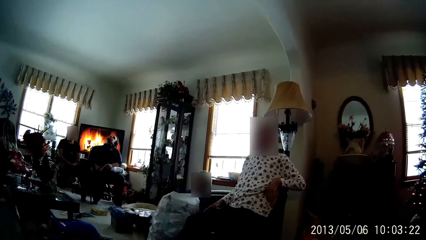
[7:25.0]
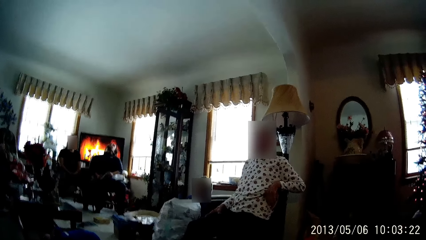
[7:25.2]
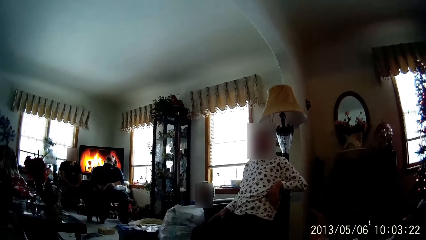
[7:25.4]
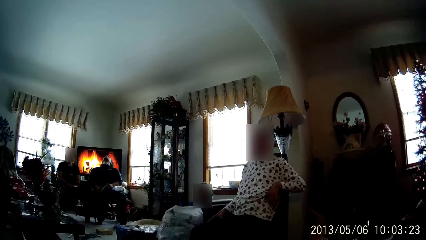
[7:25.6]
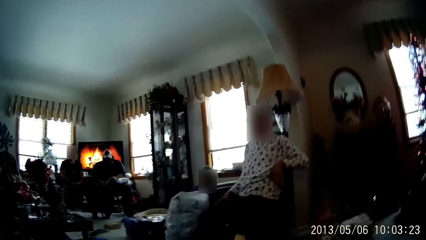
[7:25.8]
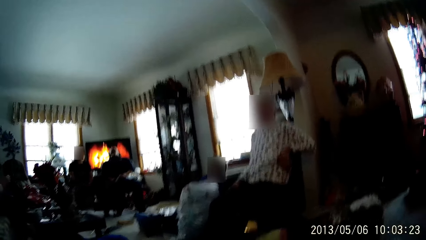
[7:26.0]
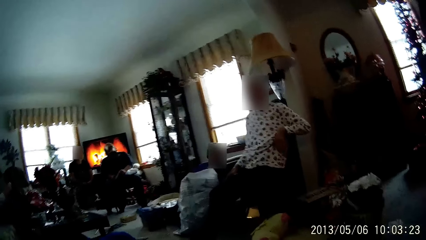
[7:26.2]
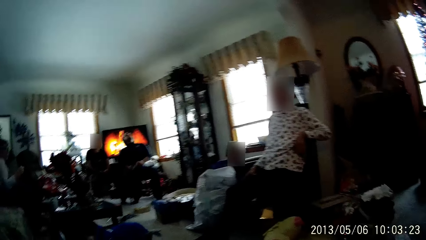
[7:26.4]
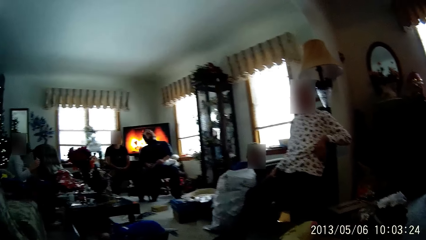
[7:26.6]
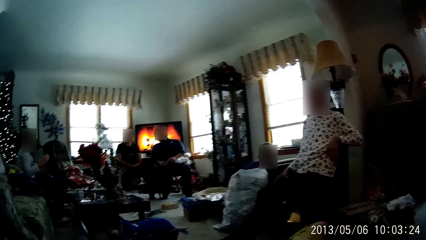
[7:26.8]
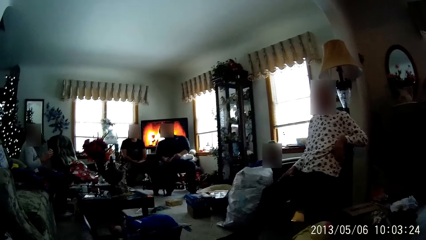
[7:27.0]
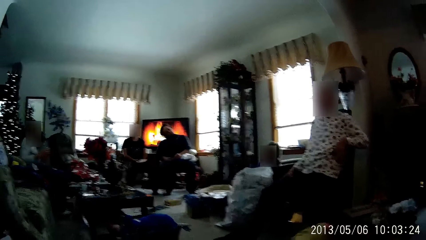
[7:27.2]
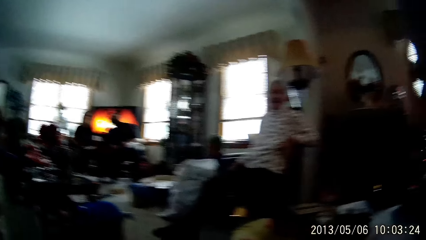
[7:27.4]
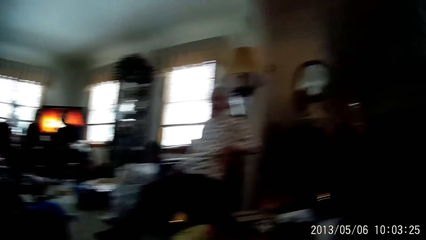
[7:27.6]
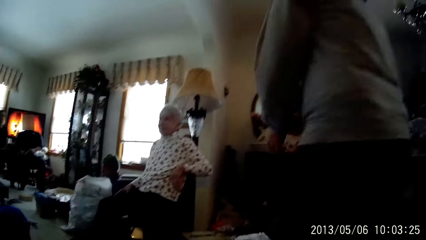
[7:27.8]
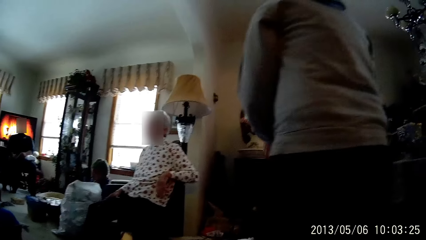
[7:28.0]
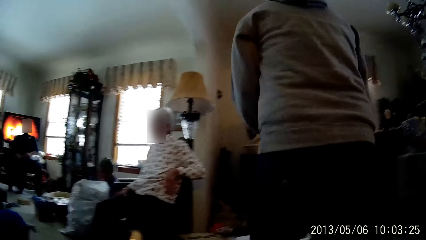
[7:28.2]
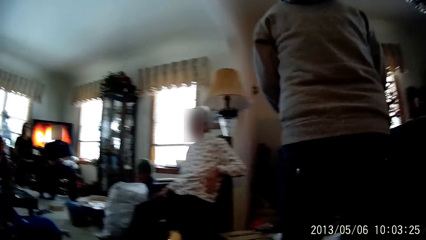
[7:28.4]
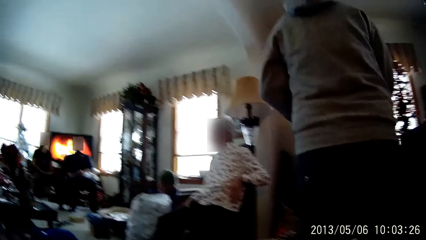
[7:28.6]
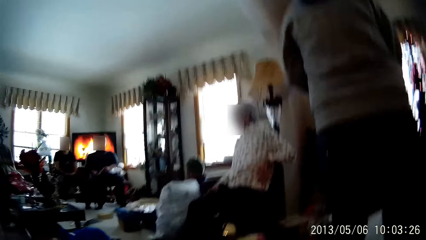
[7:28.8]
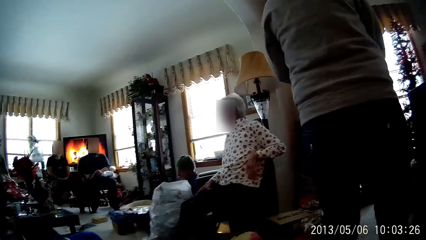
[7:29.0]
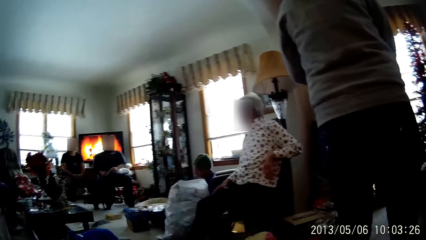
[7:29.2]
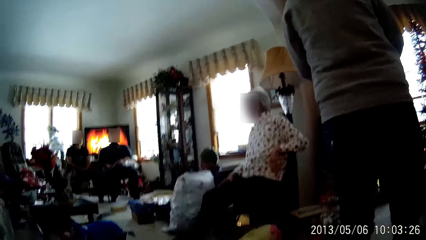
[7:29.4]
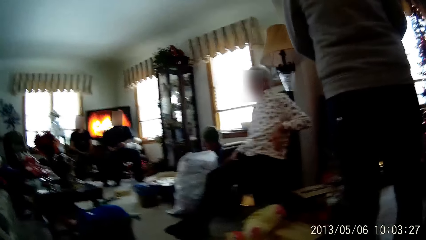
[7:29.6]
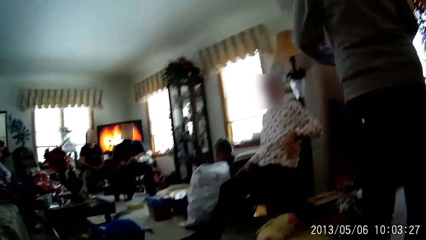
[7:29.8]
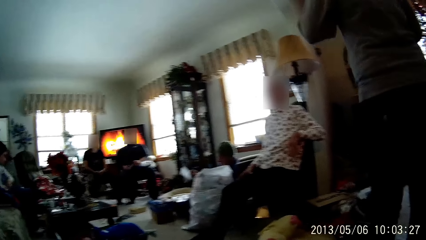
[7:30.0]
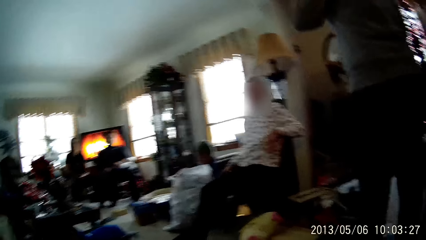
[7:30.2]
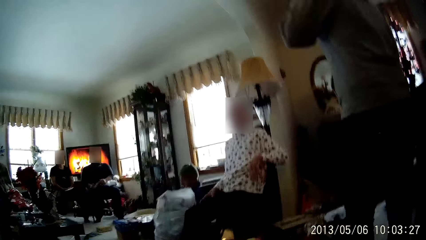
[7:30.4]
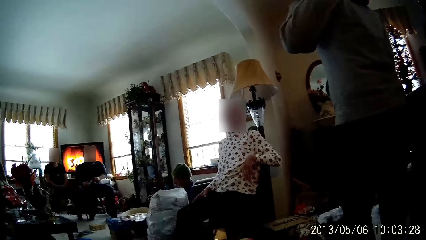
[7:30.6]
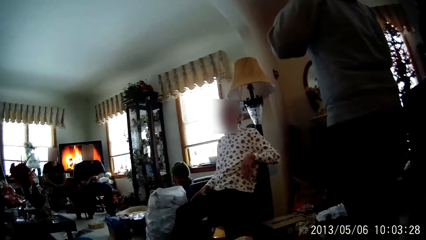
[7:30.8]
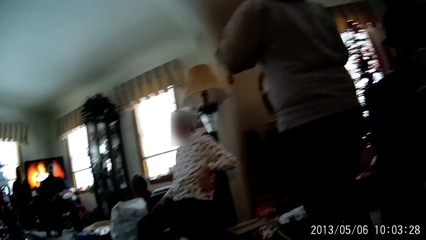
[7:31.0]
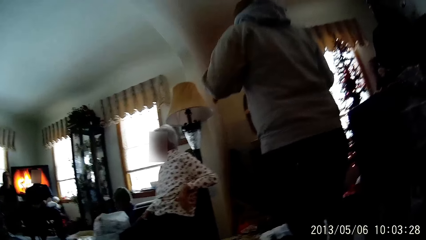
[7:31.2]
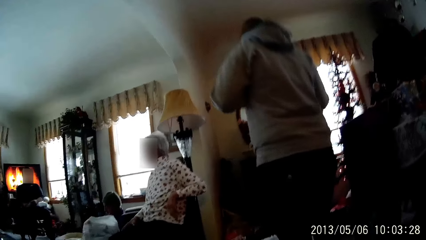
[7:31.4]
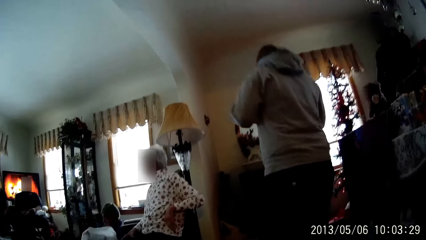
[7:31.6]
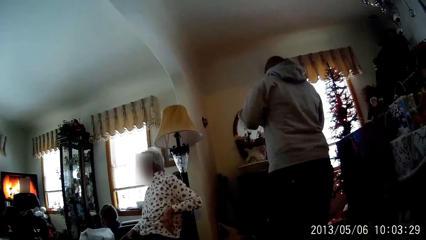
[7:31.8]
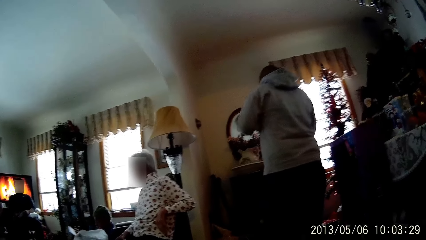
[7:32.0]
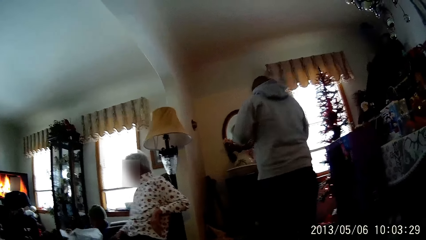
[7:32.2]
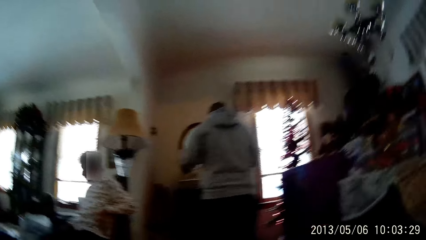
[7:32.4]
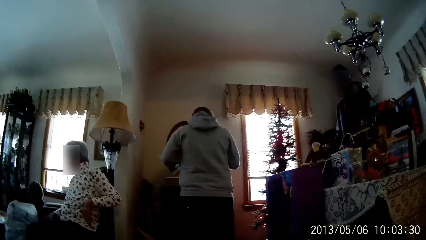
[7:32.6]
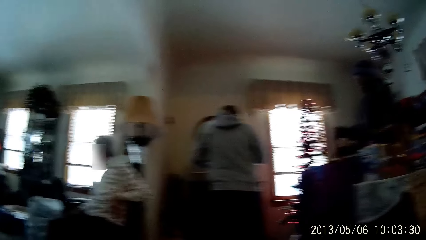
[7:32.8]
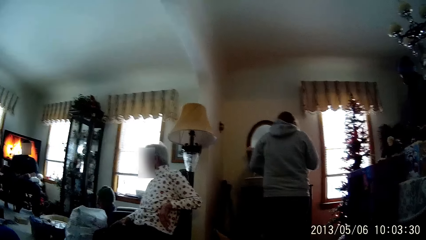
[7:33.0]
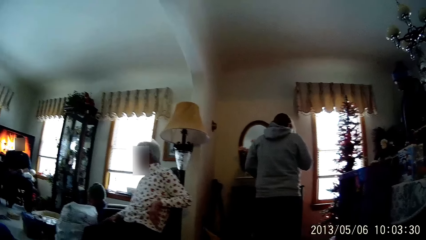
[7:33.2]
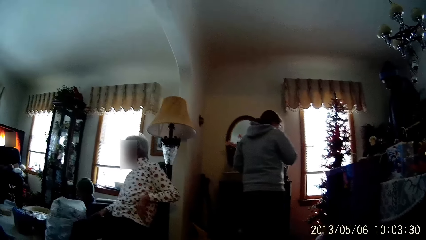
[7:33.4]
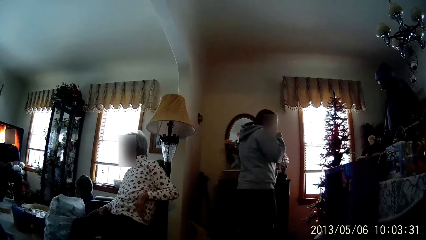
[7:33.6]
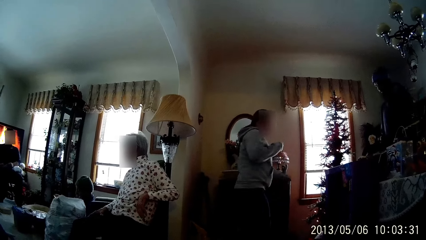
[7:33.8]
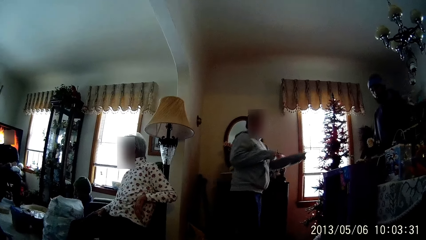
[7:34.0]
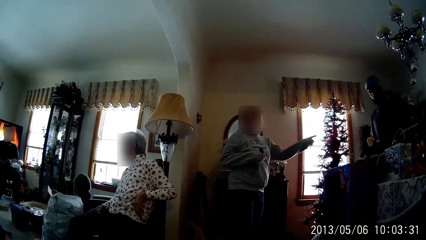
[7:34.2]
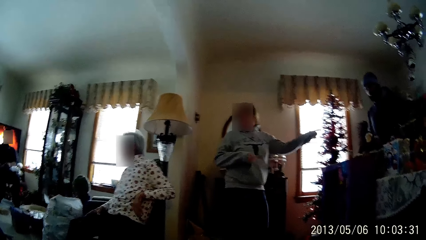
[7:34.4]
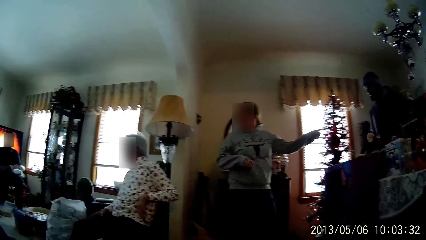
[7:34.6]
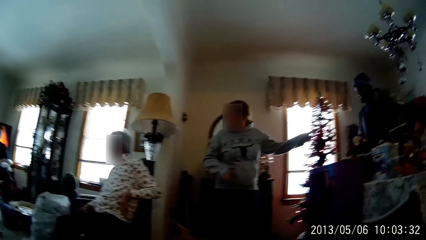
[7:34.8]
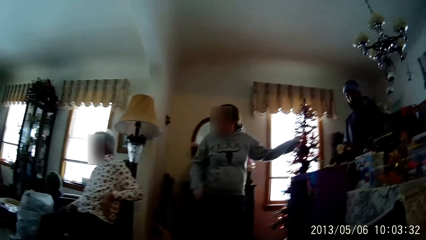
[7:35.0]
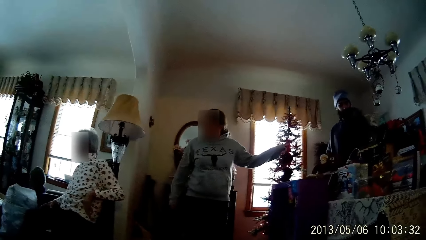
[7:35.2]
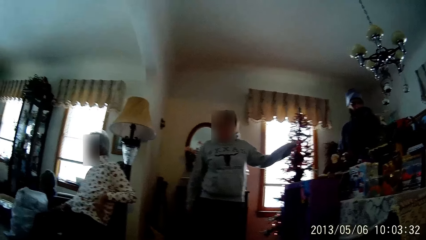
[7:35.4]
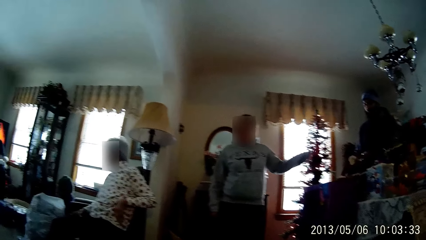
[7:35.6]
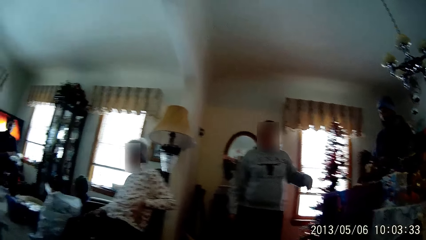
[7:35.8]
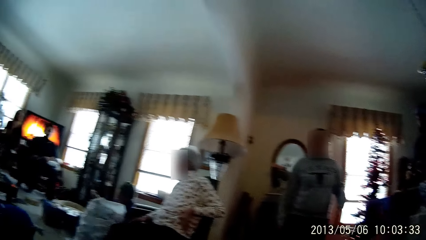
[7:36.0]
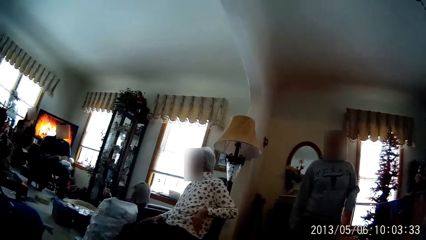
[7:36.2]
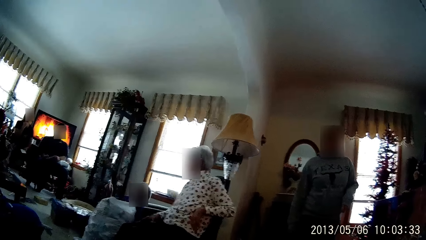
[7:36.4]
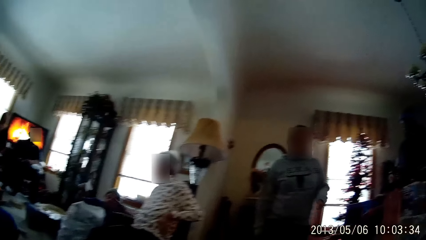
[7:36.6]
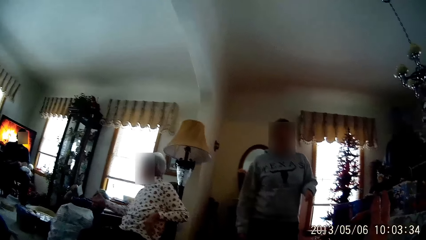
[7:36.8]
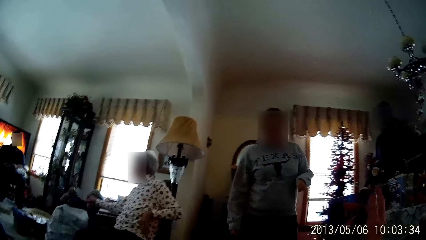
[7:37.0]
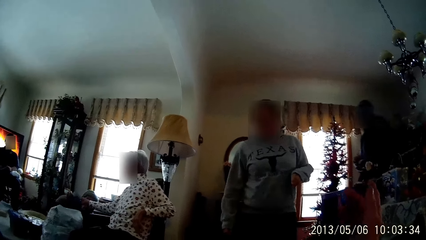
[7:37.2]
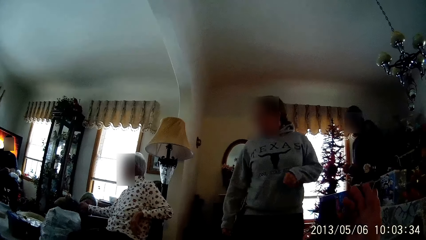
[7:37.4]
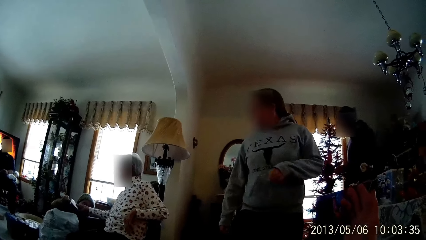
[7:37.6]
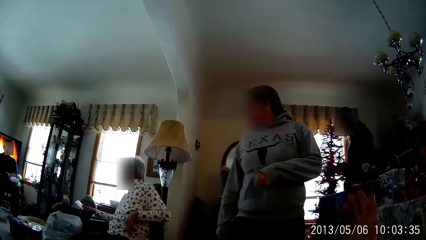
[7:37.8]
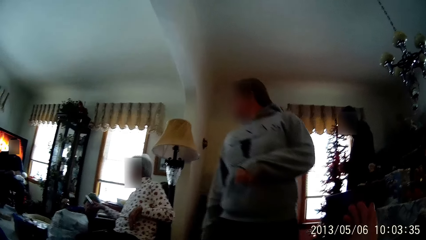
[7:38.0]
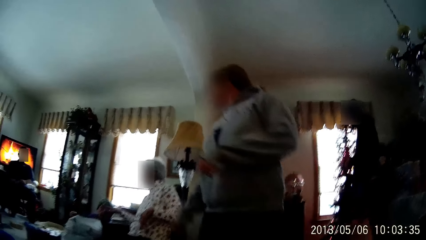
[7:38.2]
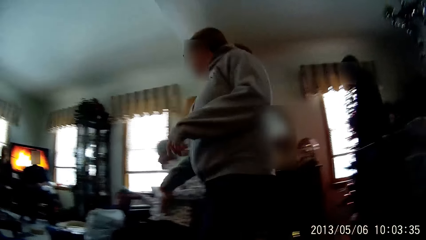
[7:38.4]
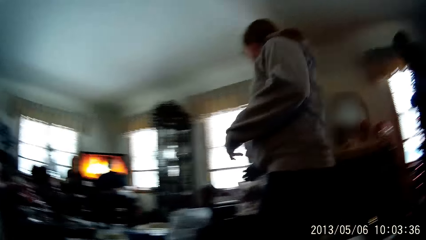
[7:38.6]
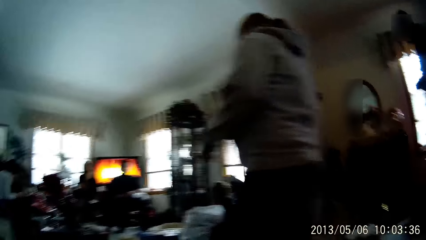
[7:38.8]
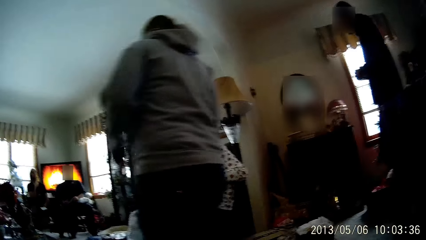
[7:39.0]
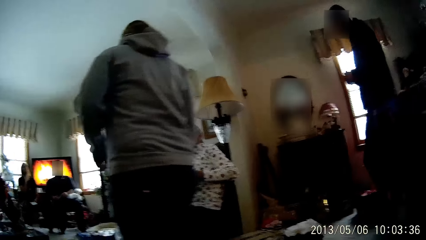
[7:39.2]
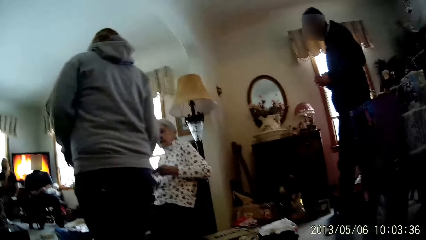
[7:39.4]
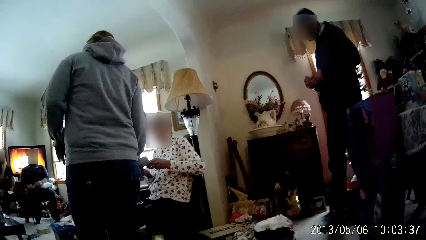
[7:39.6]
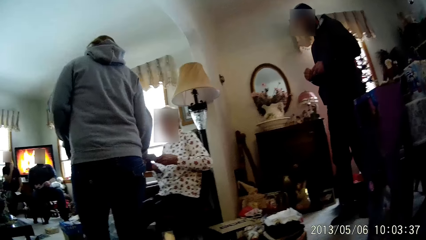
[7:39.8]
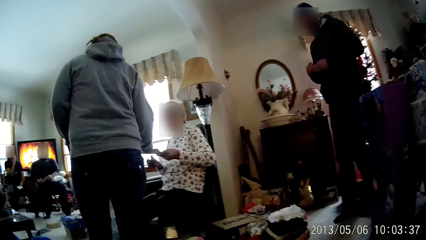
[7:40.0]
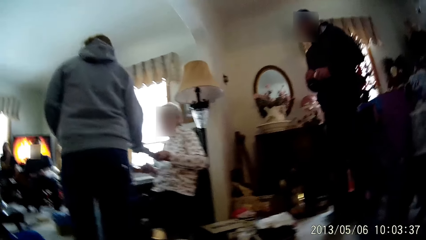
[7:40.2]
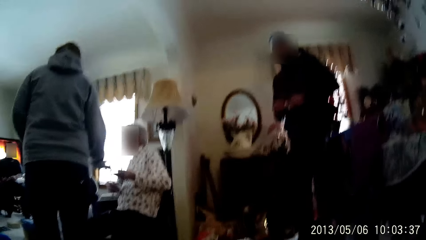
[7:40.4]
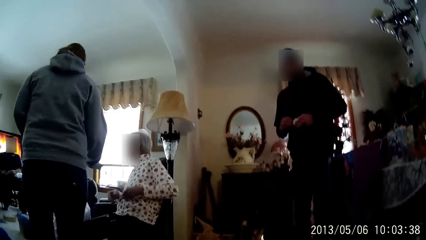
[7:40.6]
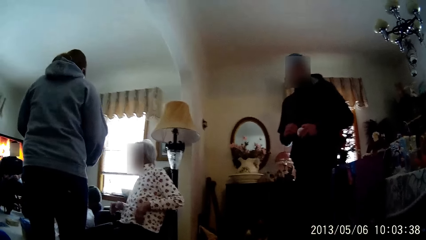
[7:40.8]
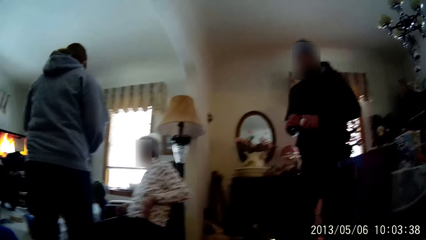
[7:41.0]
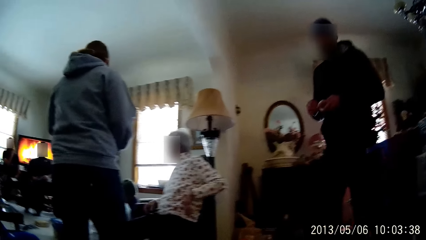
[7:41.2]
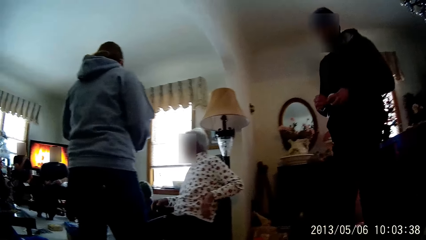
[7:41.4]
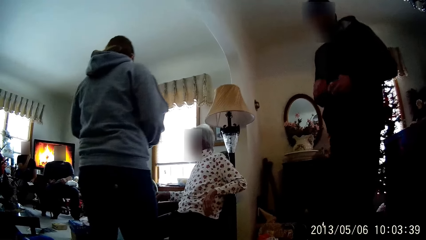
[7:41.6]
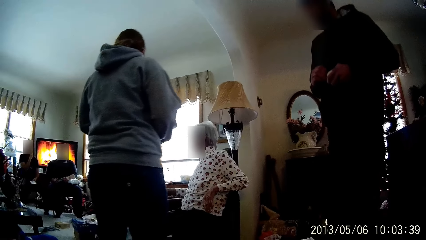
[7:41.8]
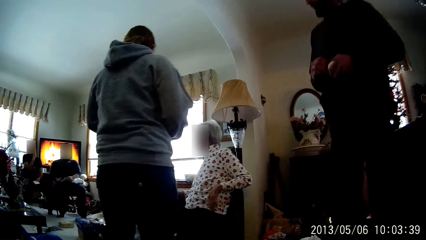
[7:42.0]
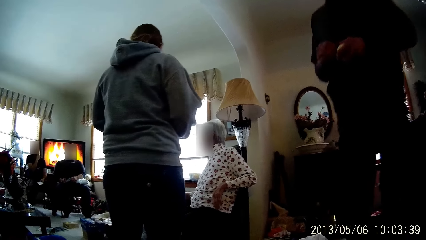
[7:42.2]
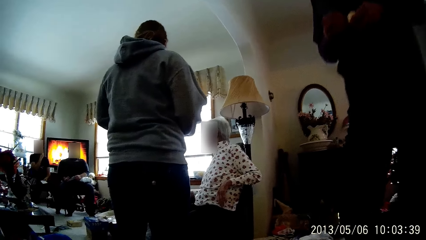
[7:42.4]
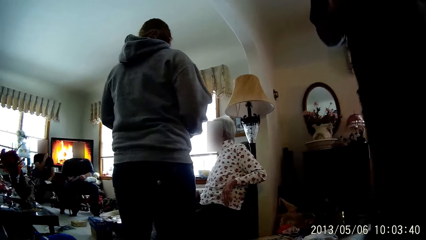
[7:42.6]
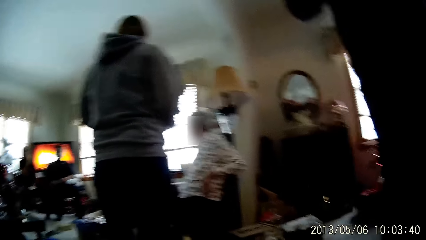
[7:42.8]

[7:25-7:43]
A person walks around. The person points at the wall. A woman takes an envelope from a man with his left hand. Another woman takes the envelope from another man with her right hand. A third man plays with a tennis ball in both hands. The person walks around.
